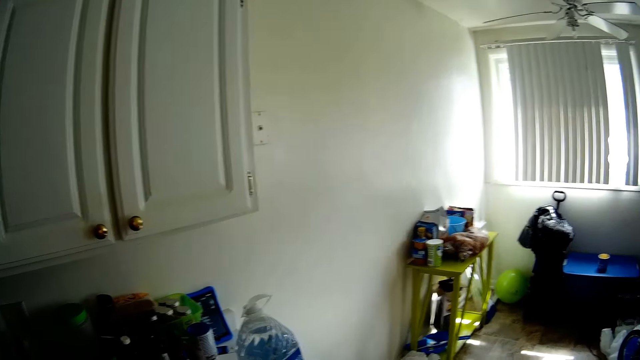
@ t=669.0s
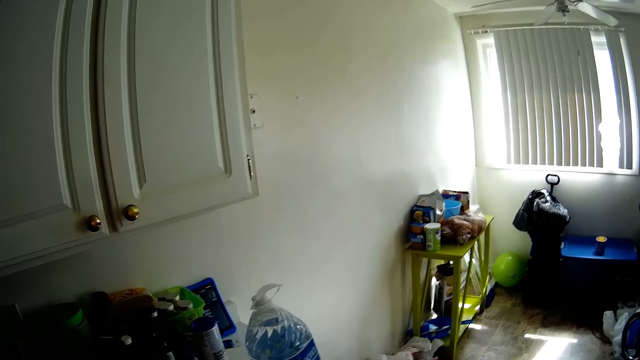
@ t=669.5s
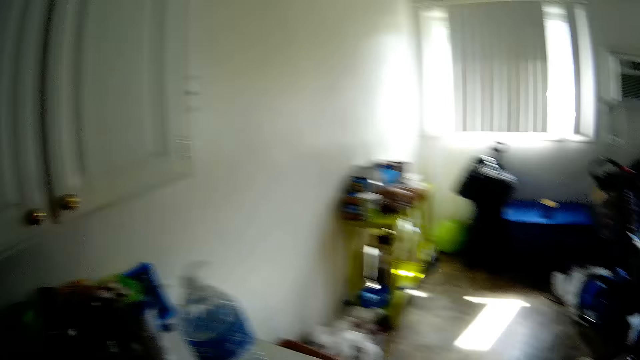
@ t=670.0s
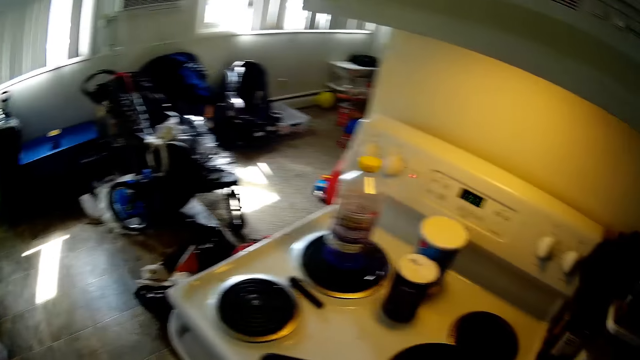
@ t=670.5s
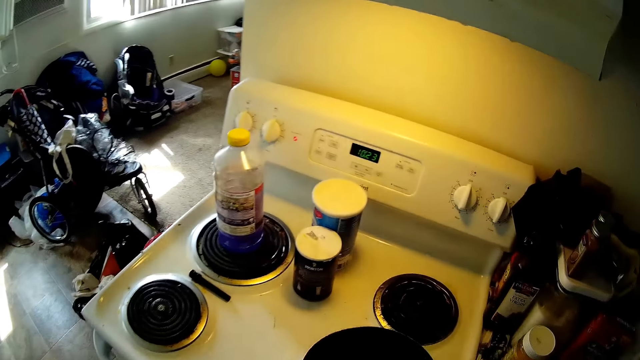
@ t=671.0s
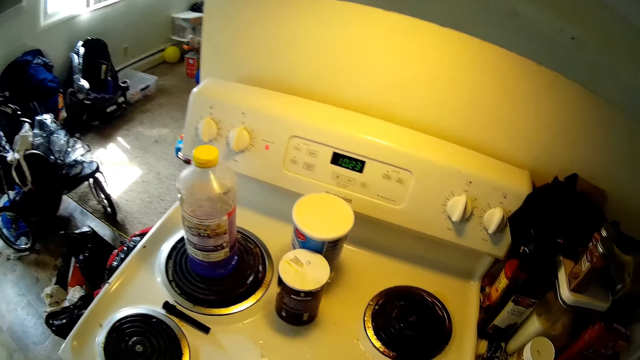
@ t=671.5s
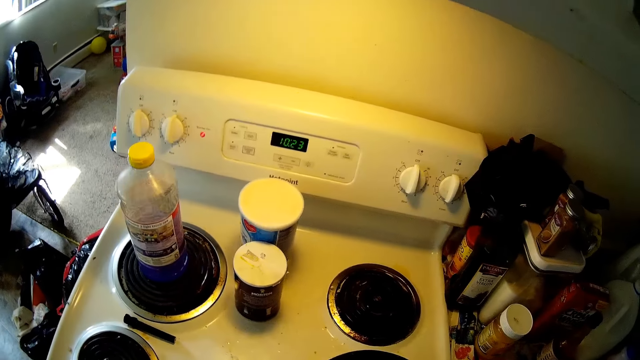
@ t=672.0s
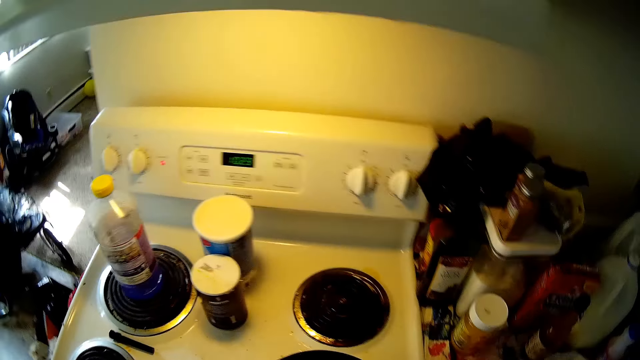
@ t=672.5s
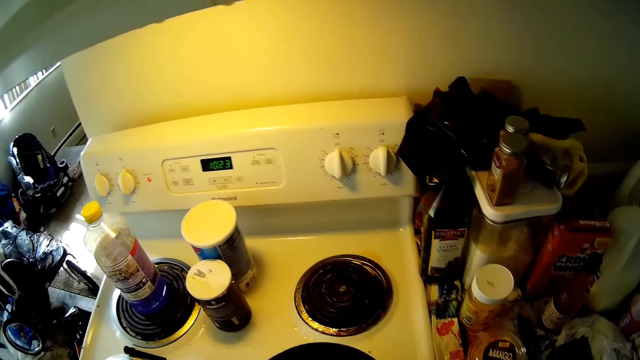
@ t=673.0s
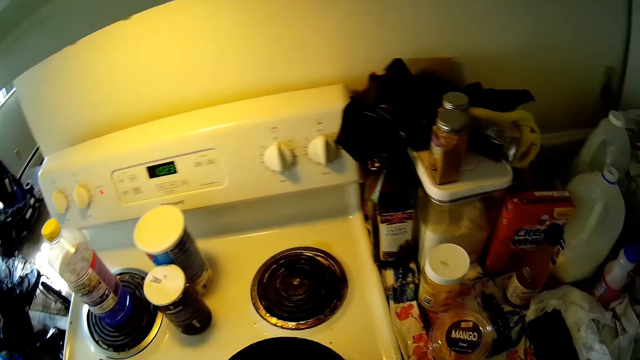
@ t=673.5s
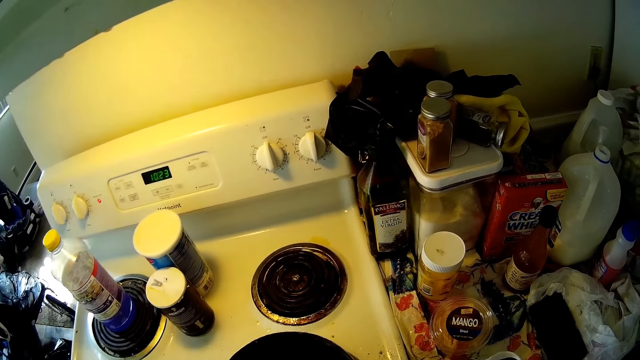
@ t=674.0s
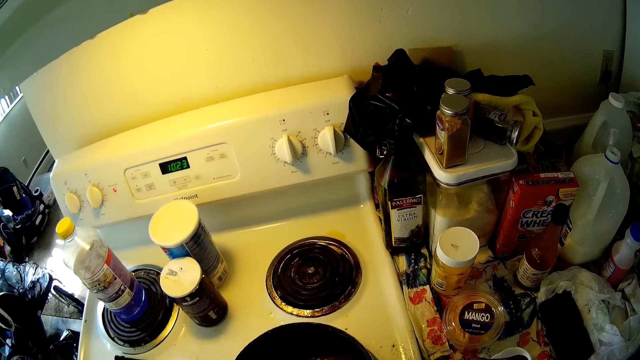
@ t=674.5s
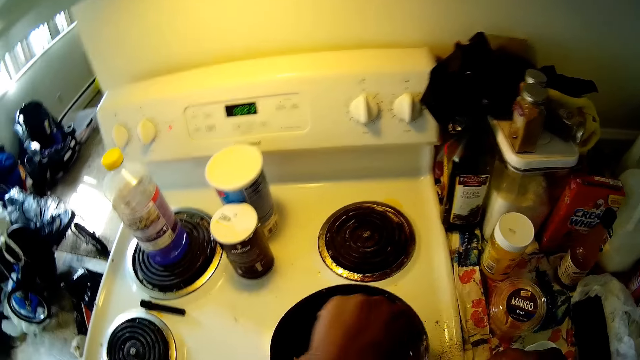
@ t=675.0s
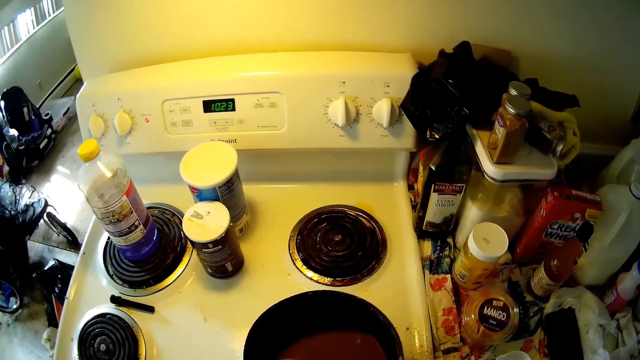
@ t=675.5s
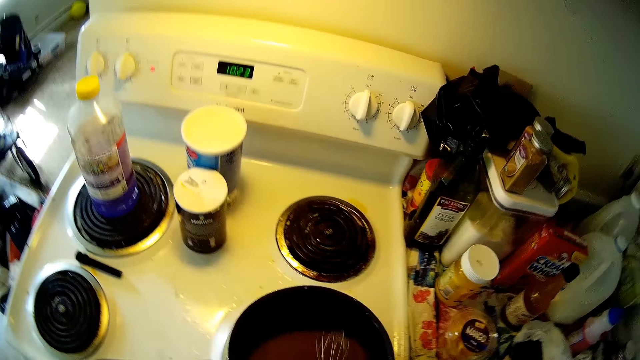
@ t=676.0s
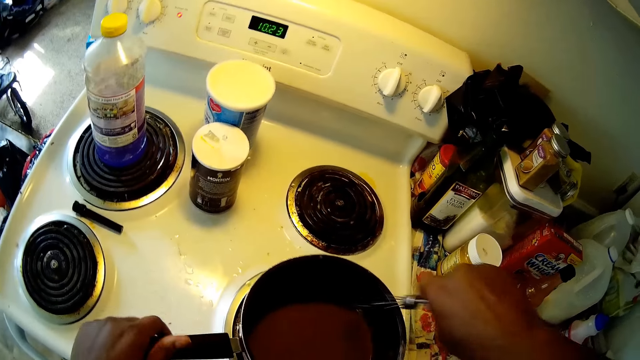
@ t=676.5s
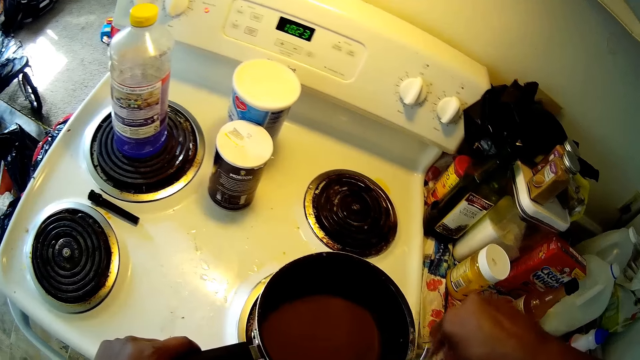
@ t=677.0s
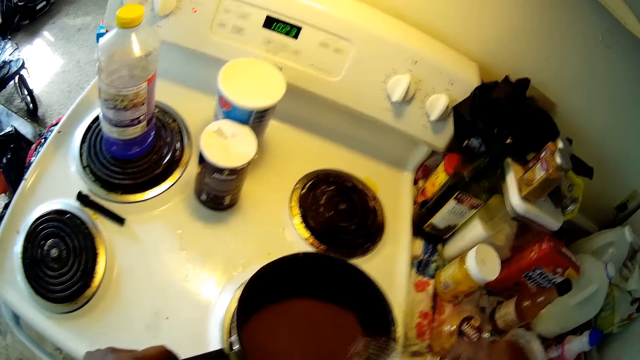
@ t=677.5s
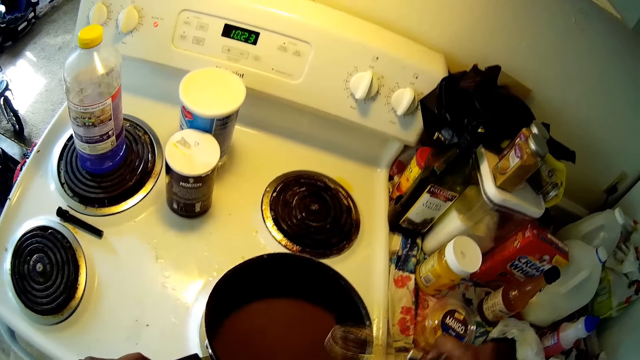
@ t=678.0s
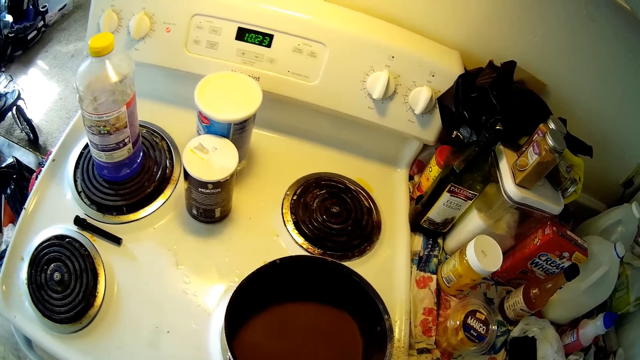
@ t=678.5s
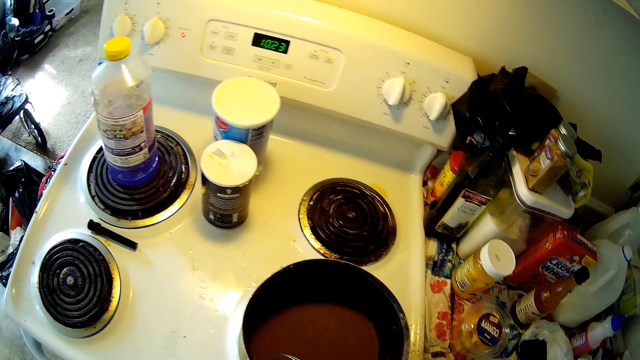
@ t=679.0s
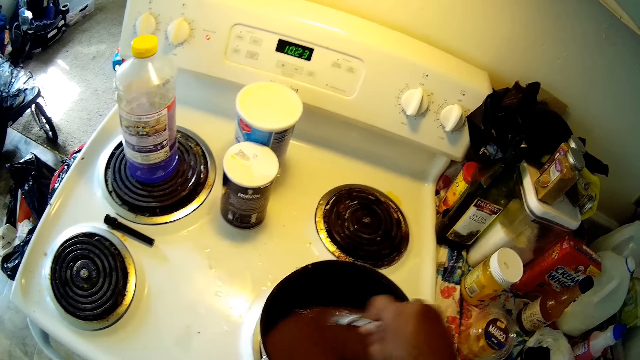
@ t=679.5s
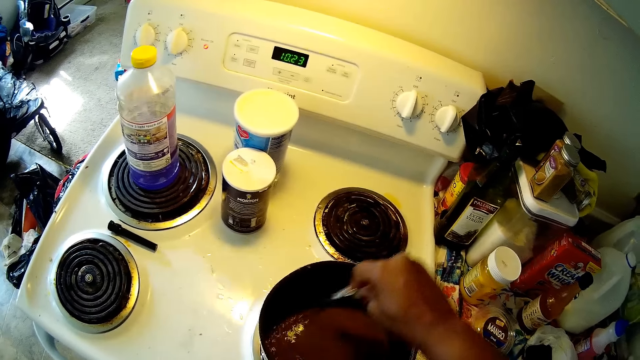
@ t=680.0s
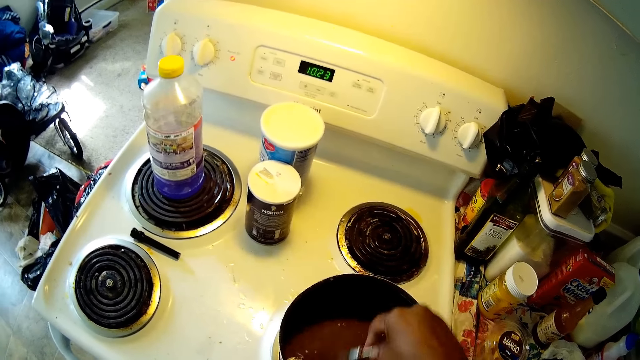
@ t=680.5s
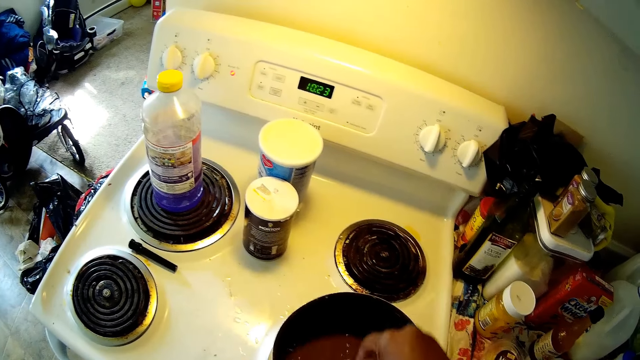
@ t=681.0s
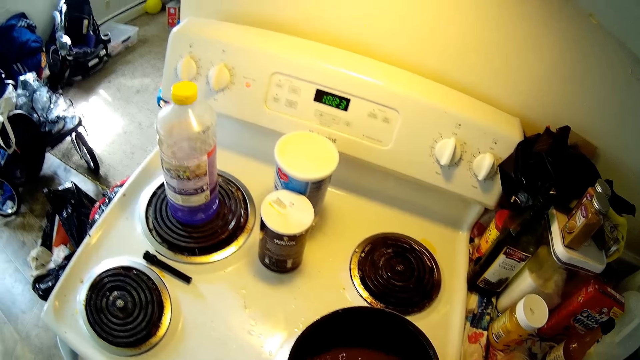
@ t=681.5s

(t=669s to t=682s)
The camera wearer stirs the pudding in the pot with a whisk in her left hand. She bangs the mixer on the table. She stirs the pudding in the pot with the whisk in her right hand.

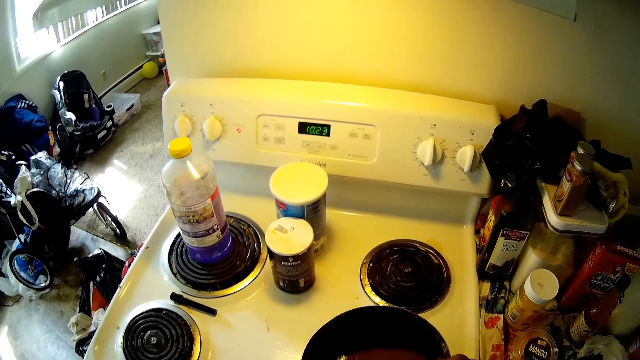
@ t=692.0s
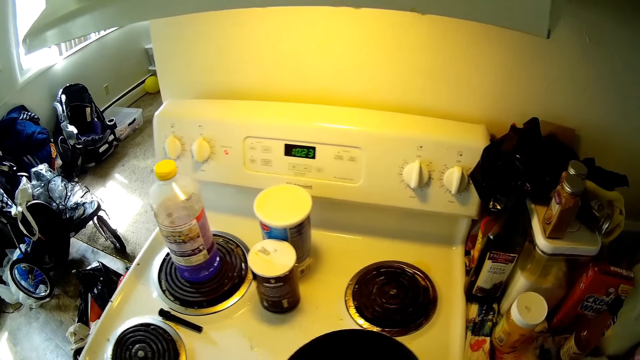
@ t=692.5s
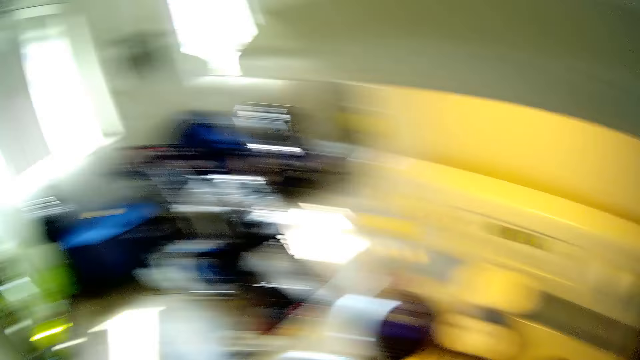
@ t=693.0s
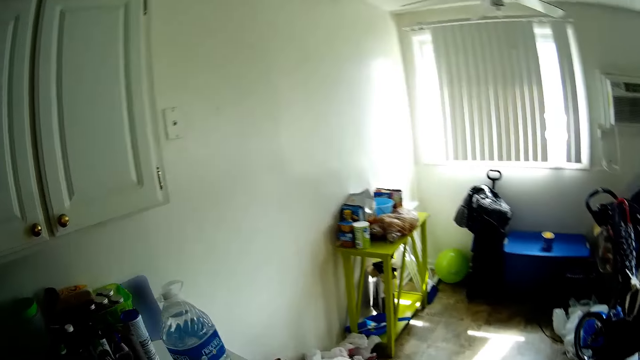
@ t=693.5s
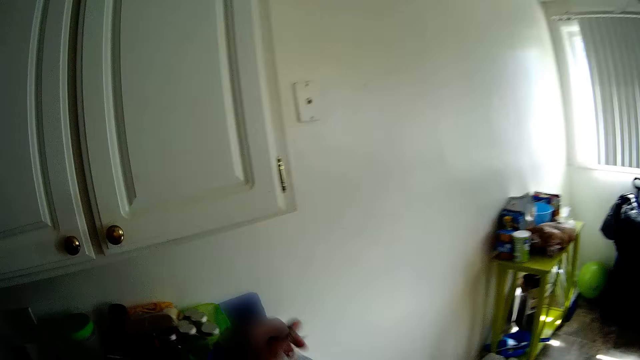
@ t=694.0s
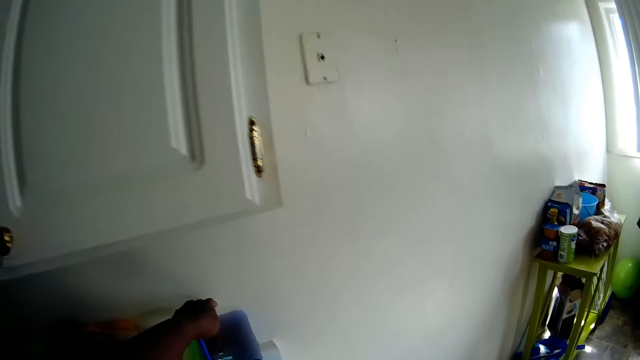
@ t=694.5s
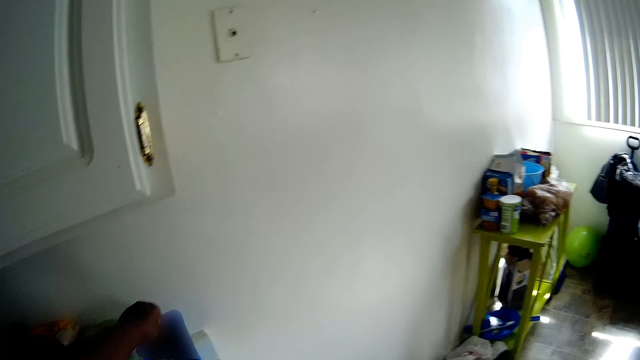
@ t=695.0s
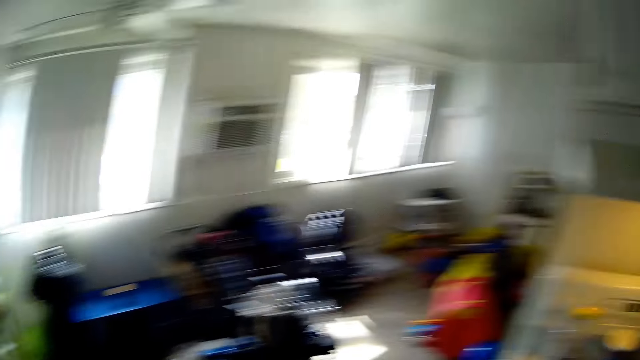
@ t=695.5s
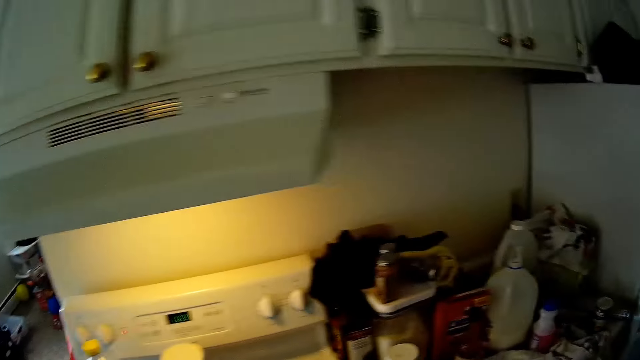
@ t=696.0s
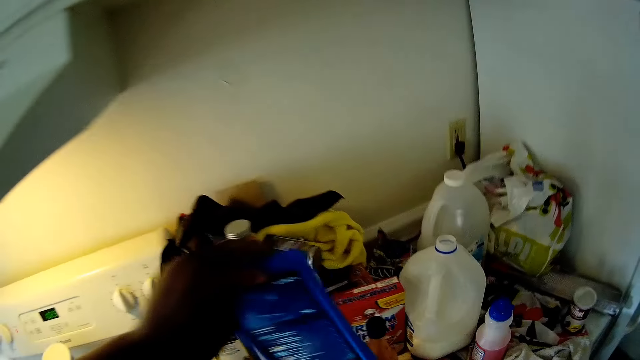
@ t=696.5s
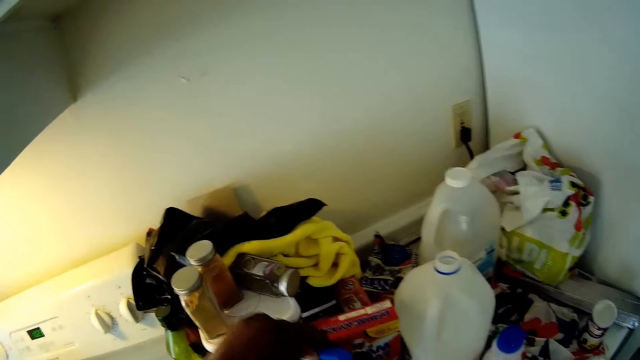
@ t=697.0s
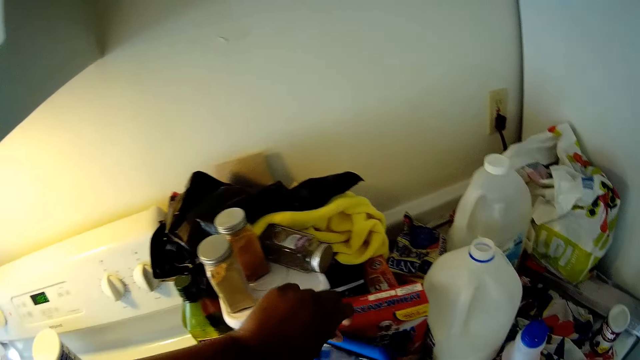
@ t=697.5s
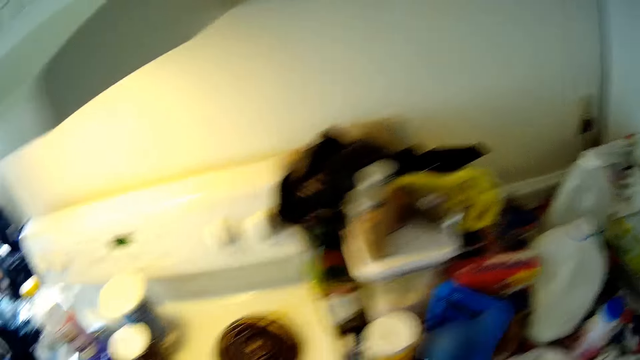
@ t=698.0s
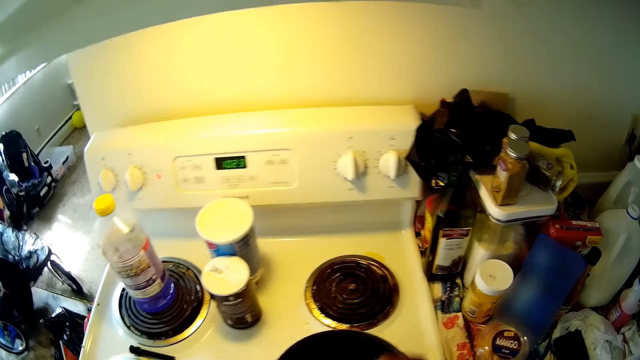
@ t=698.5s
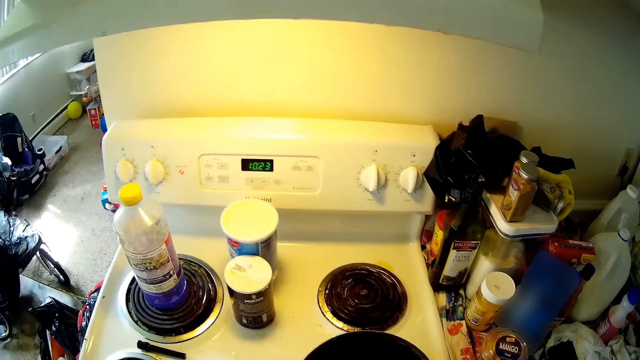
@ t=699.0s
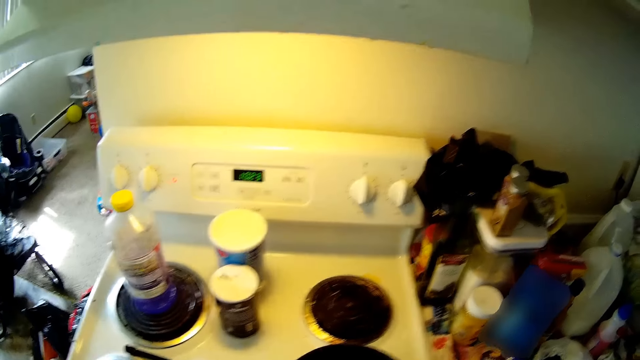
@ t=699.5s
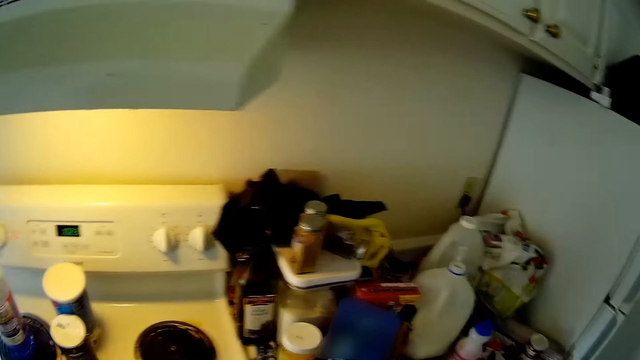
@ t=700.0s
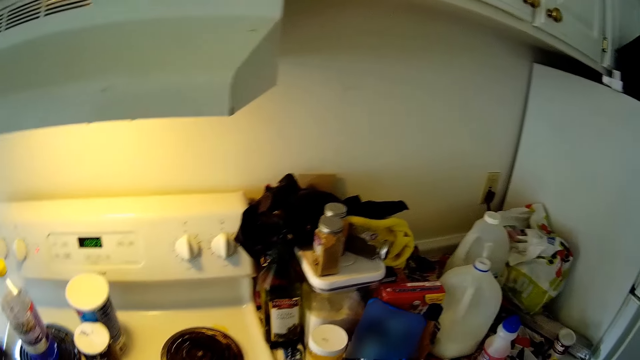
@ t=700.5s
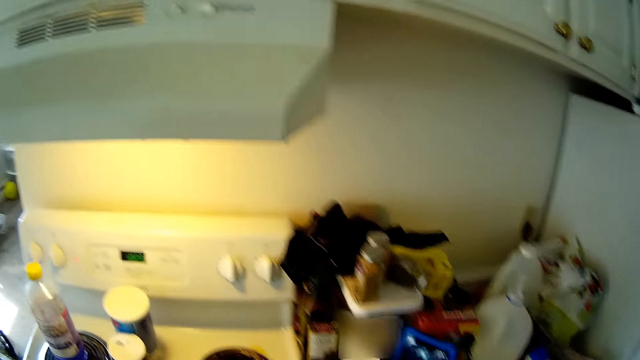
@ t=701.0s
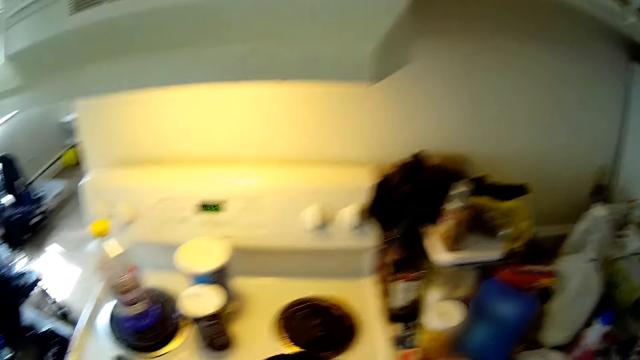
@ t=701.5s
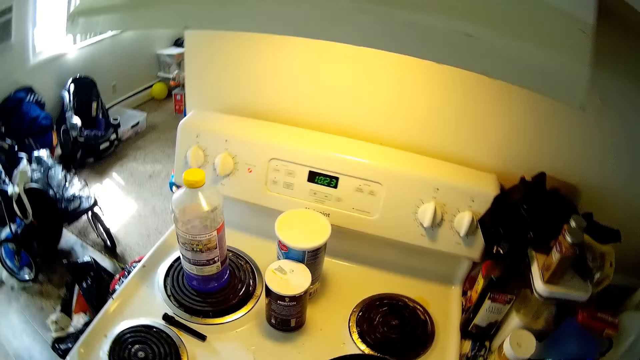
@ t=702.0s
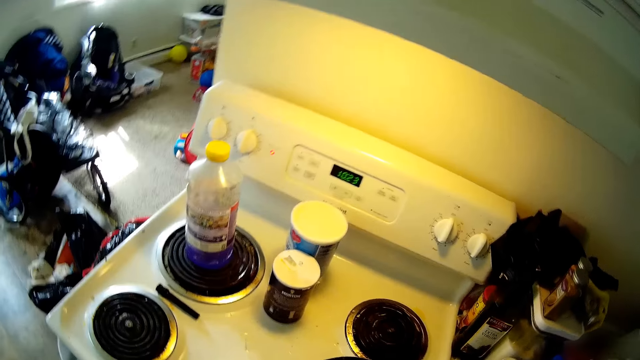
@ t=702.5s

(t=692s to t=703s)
The camera wearer picks up the phone.
